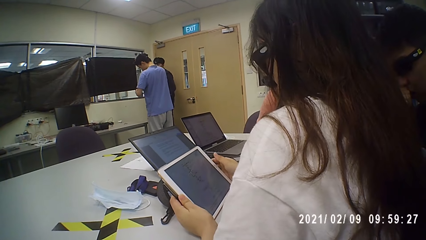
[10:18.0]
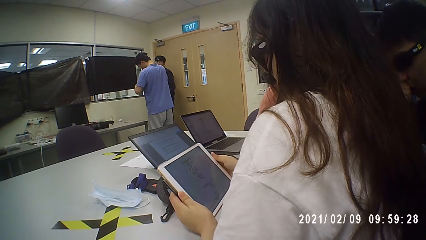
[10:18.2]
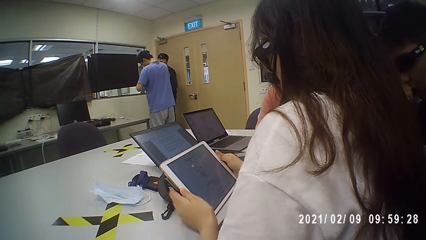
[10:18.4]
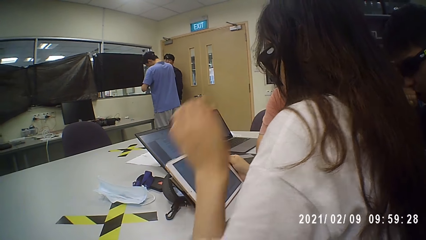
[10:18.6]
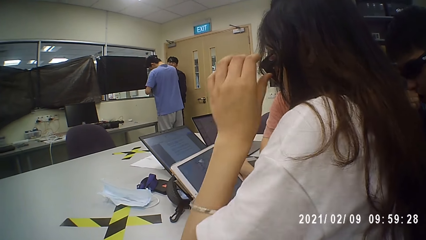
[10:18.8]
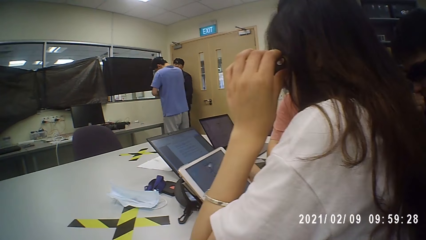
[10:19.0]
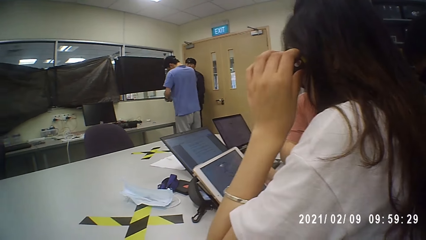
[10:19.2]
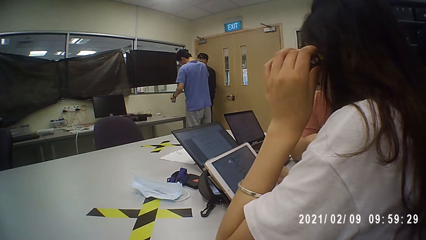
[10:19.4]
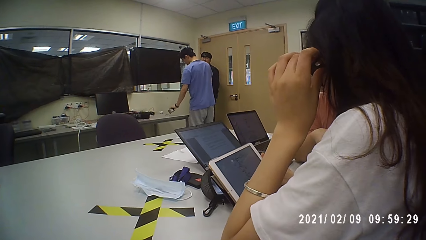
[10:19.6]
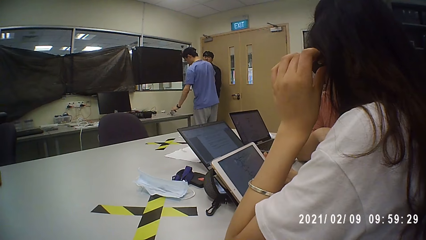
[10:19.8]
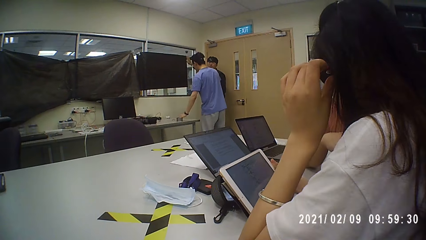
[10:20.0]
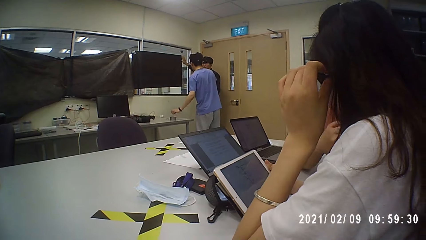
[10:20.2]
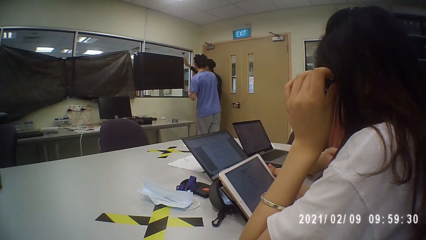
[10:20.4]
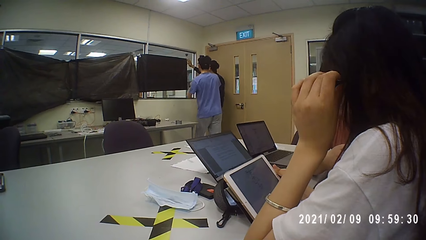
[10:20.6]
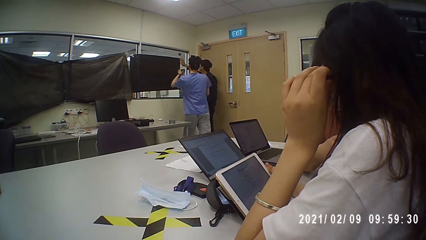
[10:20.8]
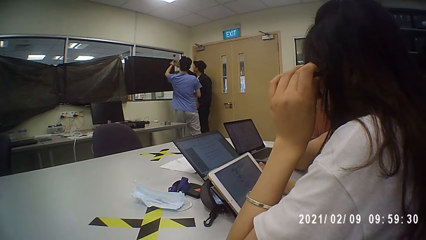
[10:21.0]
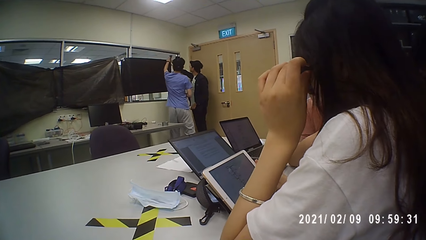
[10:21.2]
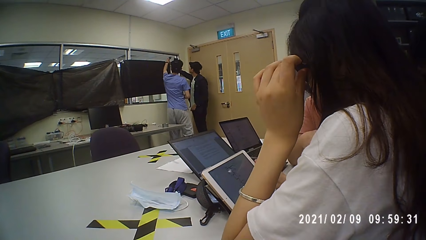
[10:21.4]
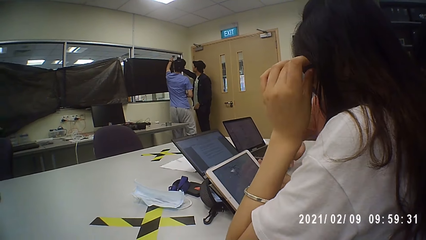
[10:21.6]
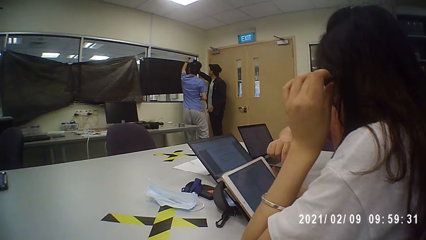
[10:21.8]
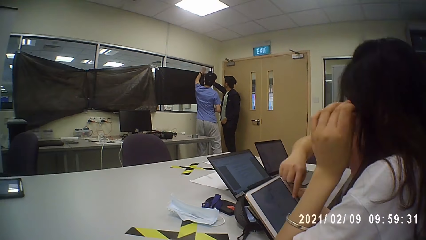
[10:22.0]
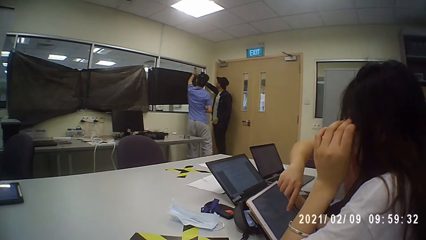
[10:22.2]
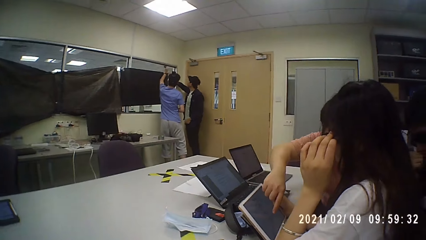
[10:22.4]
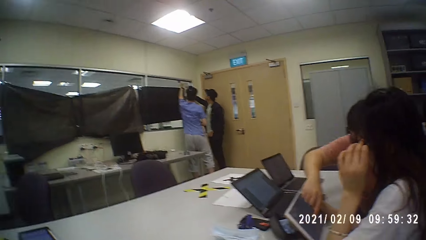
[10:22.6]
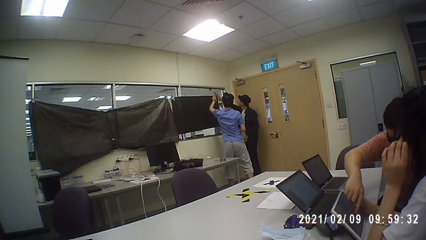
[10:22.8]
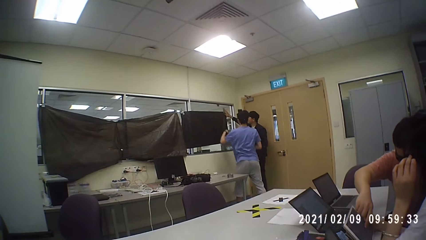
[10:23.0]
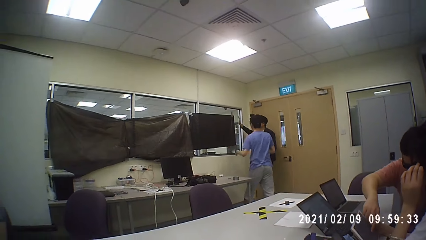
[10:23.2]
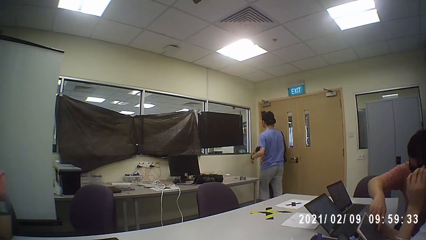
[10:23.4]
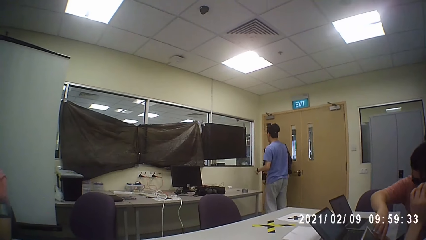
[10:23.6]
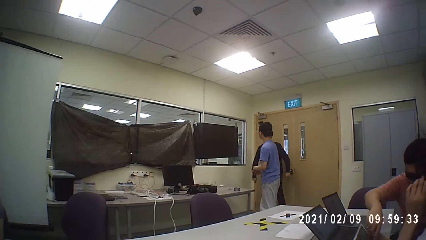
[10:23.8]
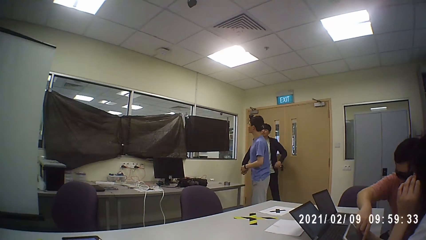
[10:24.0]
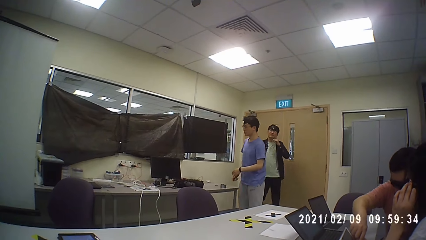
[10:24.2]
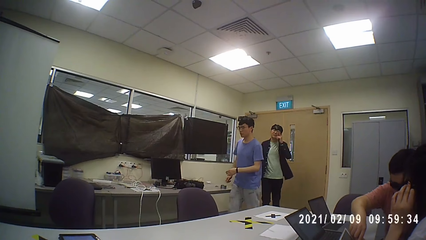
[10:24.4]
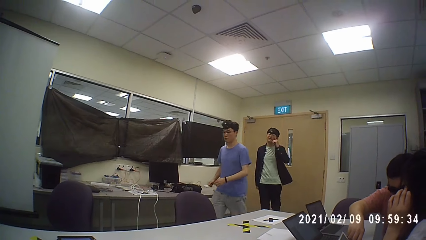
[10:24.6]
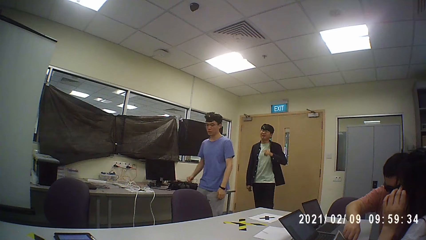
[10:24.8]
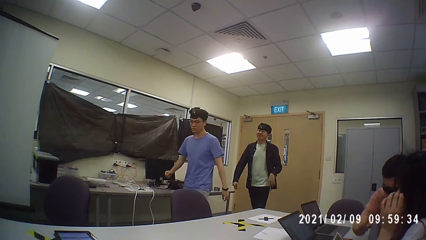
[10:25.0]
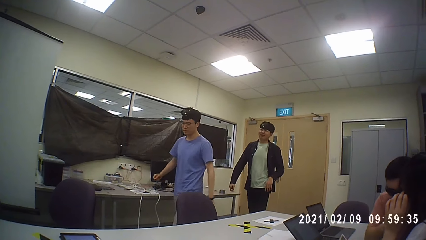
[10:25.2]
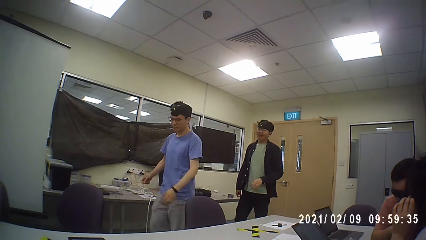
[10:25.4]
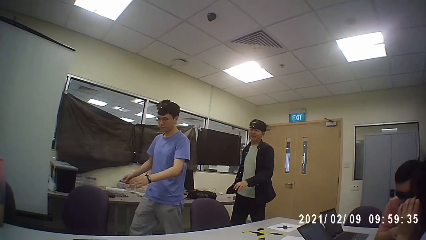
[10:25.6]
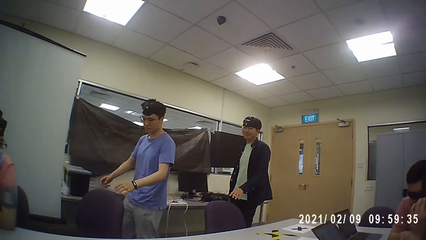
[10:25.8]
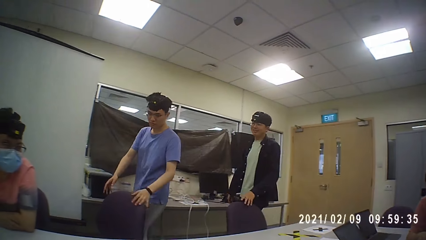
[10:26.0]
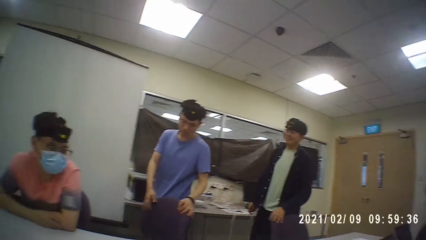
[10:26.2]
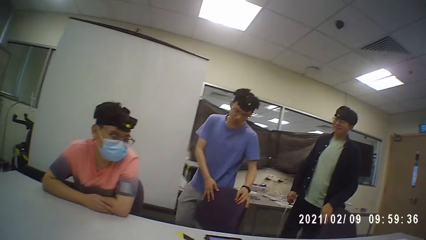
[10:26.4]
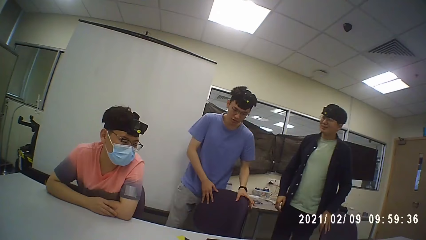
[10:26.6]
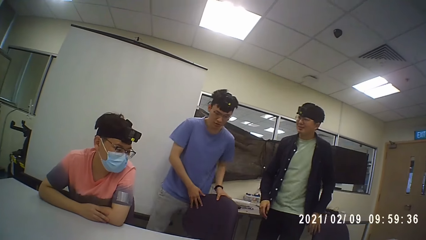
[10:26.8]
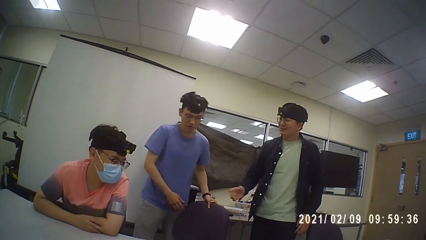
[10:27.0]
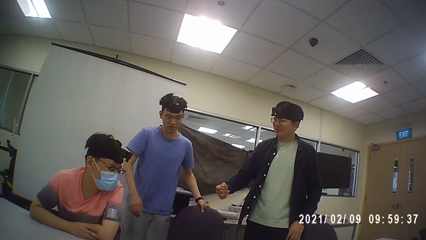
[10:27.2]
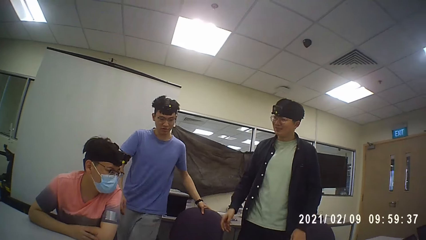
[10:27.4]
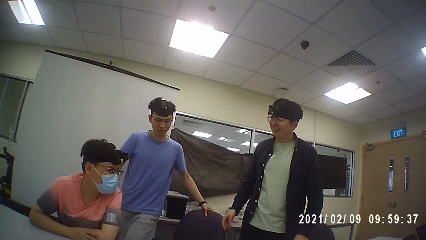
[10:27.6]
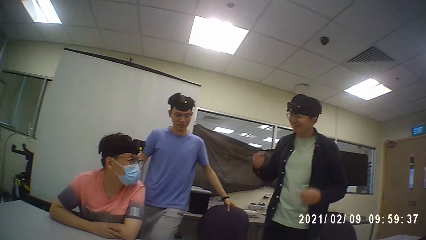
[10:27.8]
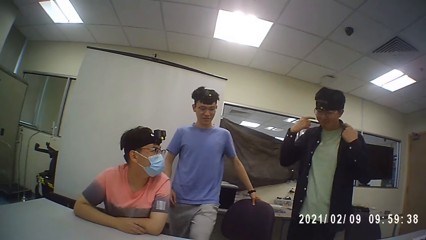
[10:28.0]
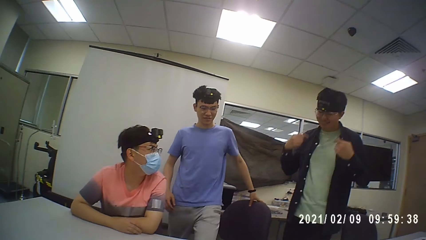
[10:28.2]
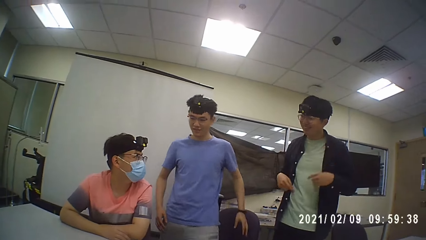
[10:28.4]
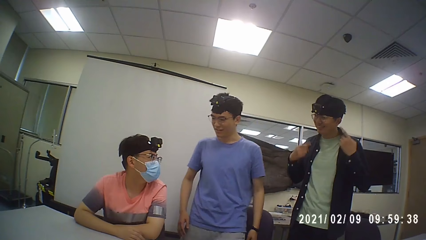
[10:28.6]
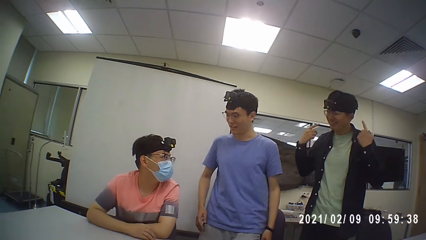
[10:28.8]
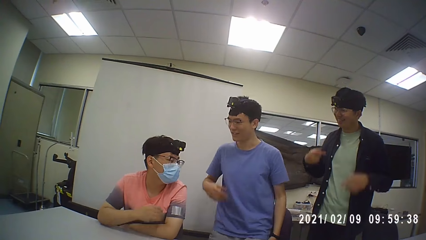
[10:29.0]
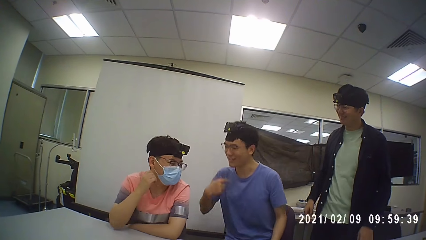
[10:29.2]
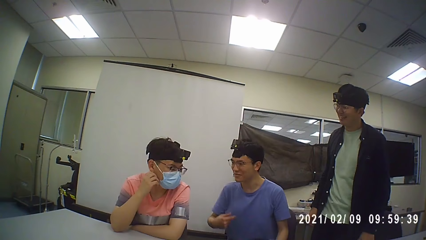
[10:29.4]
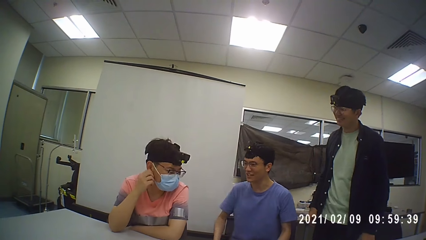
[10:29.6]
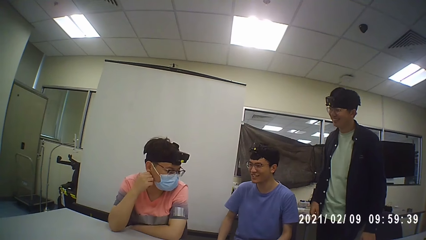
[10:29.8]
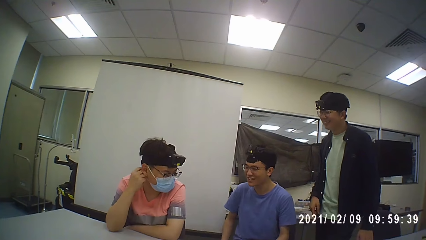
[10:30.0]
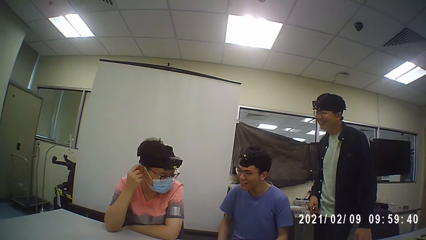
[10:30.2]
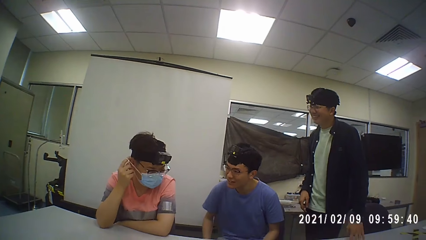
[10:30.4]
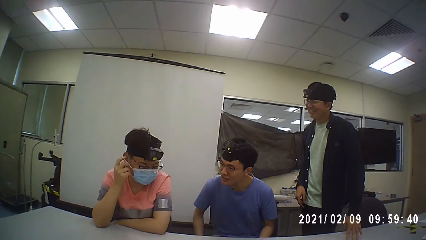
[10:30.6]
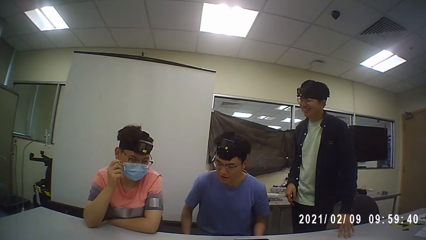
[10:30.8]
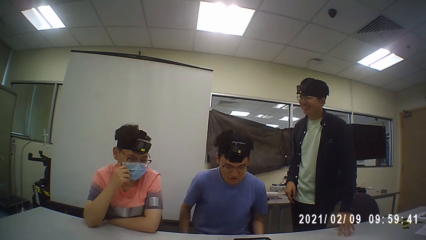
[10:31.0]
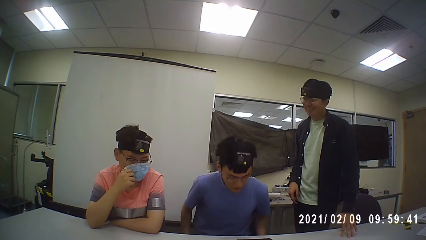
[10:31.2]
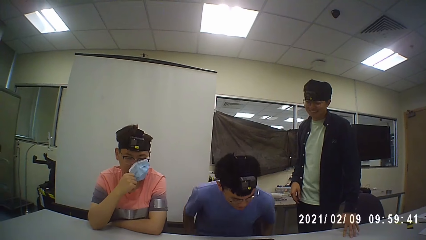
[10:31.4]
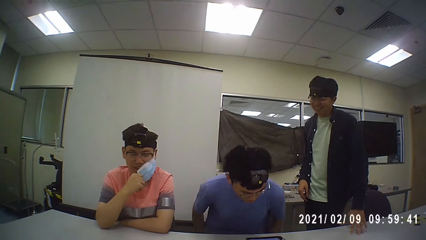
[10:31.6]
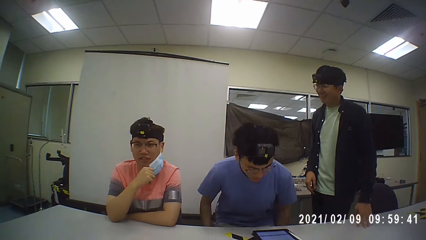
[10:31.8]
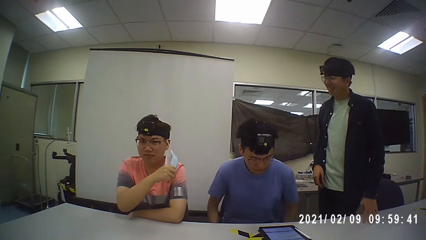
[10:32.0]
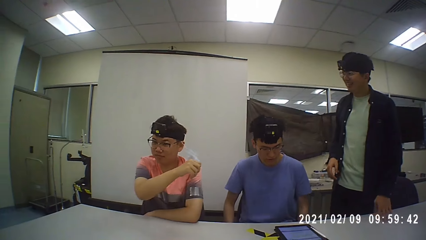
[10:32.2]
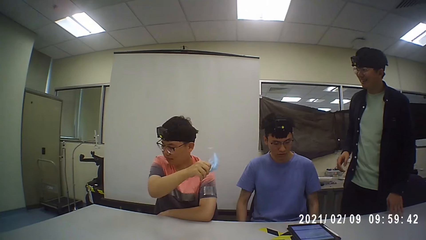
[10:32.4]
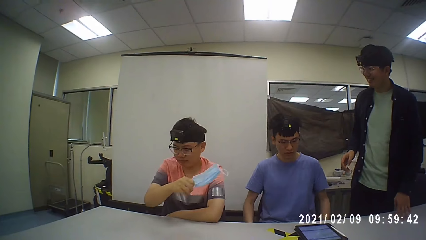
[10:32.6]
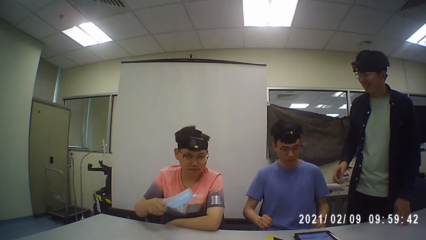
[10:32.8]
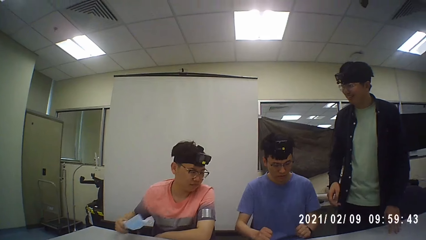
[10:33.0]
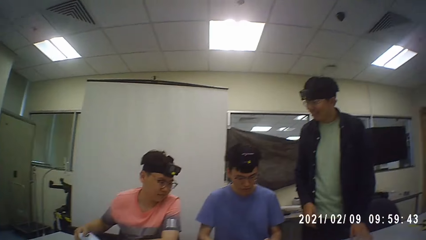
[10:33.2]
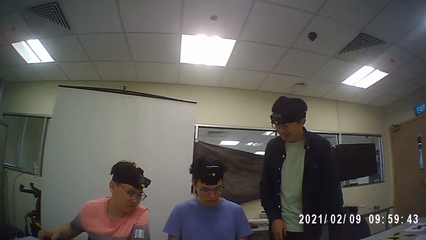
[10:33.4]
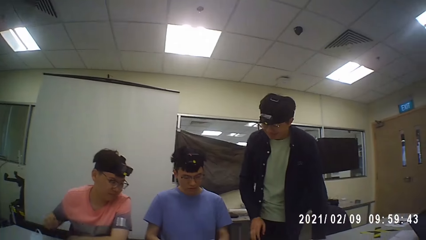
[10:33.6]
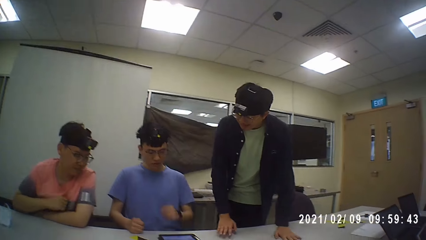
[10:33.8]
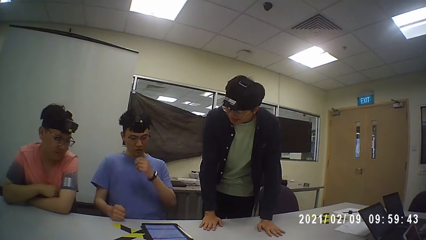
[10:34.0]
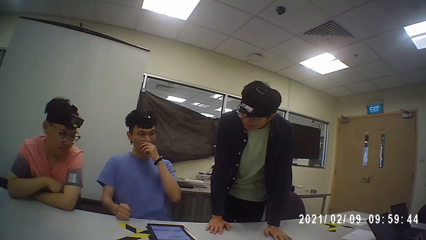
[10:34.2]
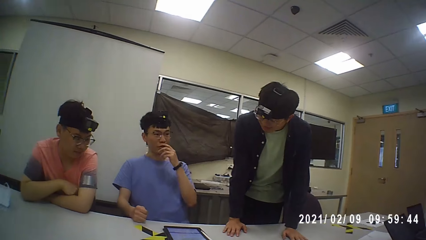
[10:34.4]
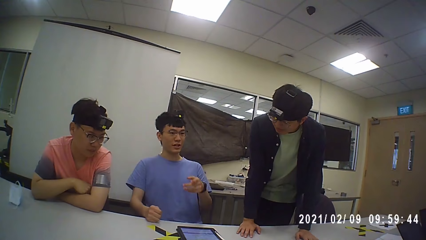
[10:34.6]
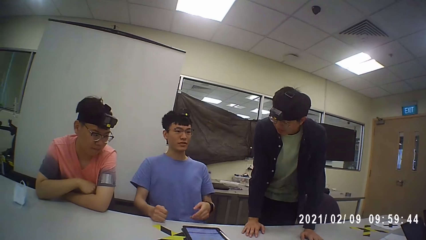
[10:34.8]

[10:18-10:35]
A person and another person walk to their chairs. The first person and the other person talk to a third person. The first person sits down.
